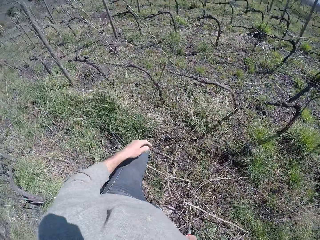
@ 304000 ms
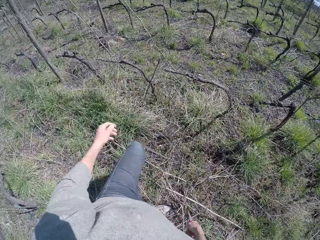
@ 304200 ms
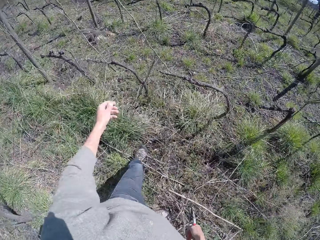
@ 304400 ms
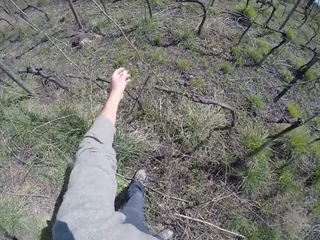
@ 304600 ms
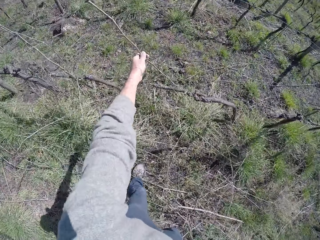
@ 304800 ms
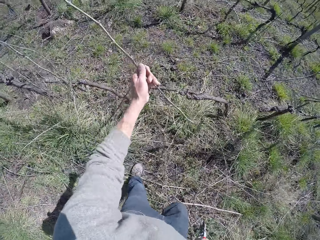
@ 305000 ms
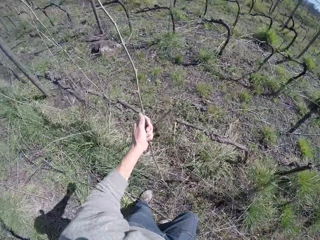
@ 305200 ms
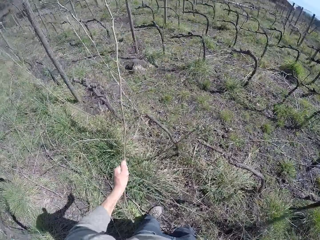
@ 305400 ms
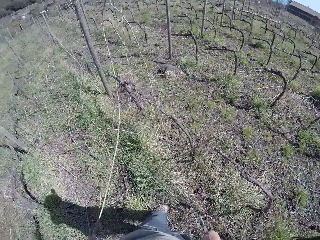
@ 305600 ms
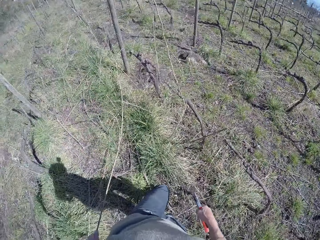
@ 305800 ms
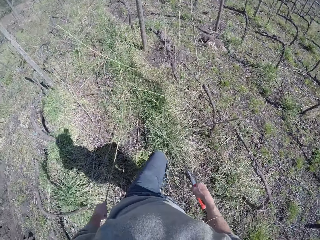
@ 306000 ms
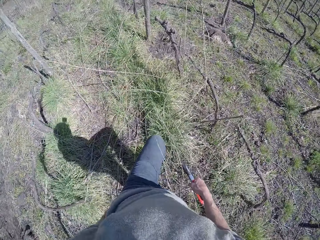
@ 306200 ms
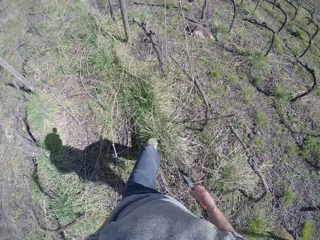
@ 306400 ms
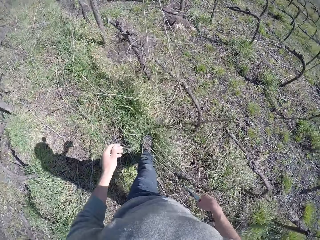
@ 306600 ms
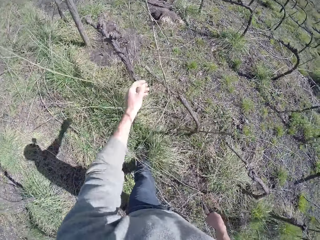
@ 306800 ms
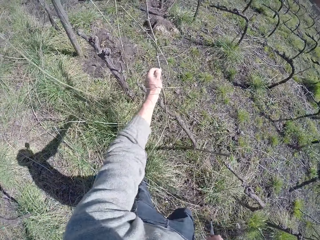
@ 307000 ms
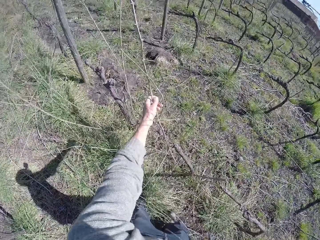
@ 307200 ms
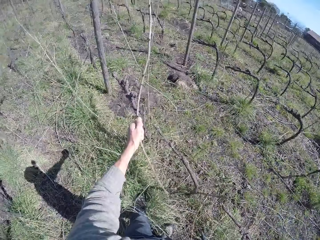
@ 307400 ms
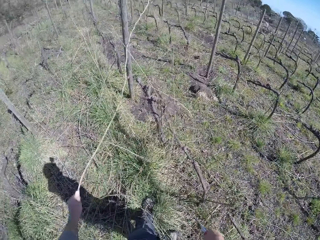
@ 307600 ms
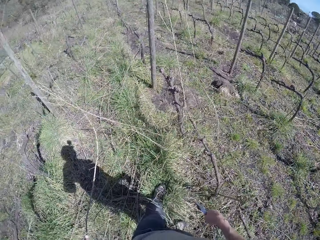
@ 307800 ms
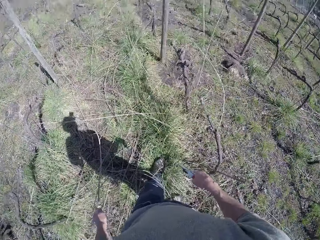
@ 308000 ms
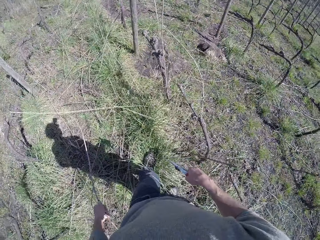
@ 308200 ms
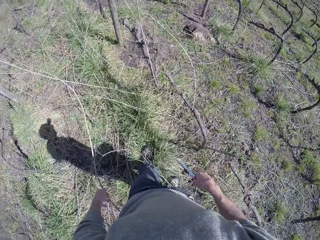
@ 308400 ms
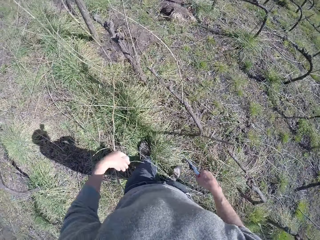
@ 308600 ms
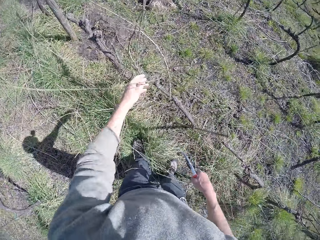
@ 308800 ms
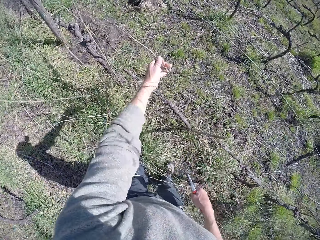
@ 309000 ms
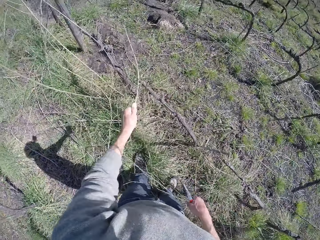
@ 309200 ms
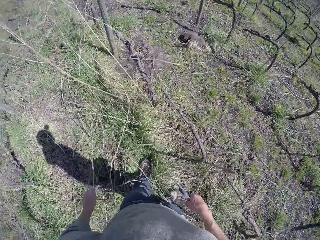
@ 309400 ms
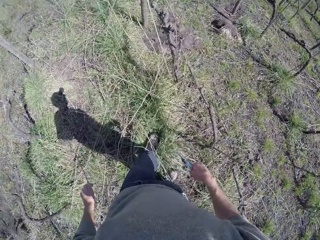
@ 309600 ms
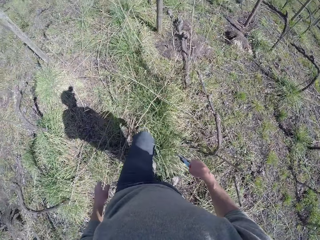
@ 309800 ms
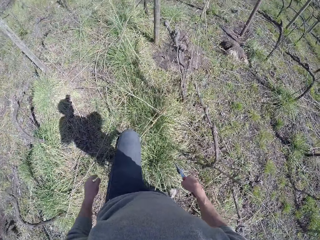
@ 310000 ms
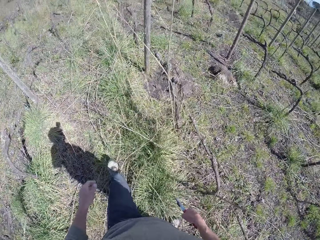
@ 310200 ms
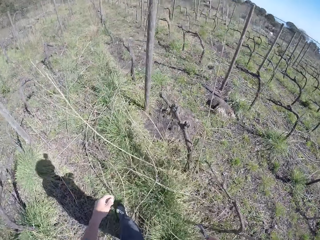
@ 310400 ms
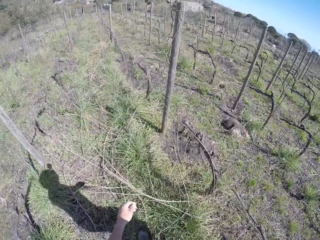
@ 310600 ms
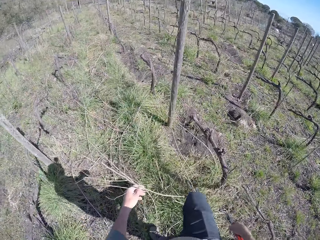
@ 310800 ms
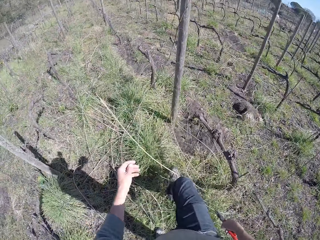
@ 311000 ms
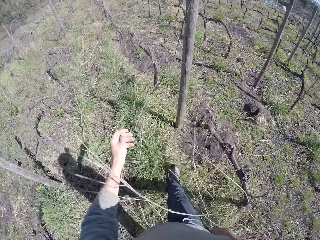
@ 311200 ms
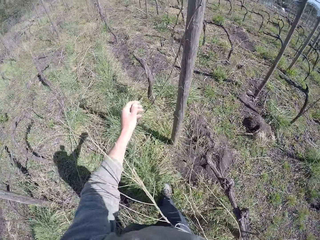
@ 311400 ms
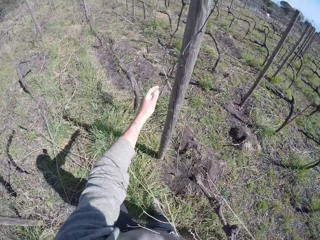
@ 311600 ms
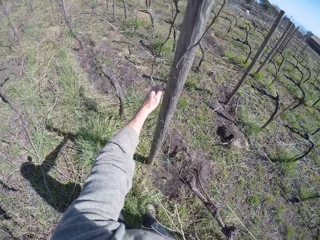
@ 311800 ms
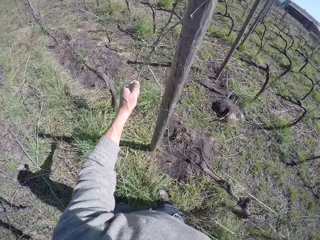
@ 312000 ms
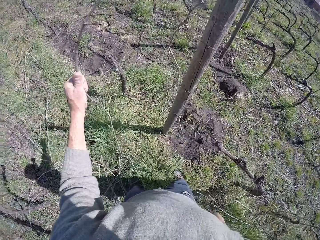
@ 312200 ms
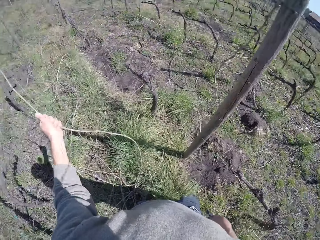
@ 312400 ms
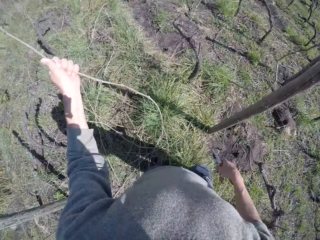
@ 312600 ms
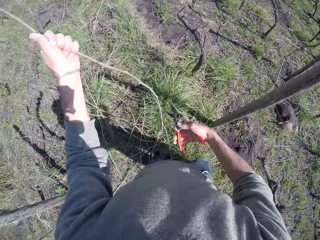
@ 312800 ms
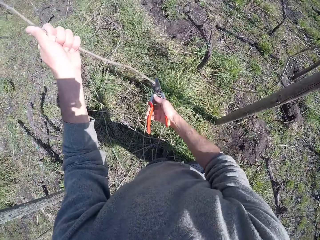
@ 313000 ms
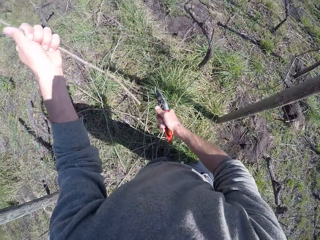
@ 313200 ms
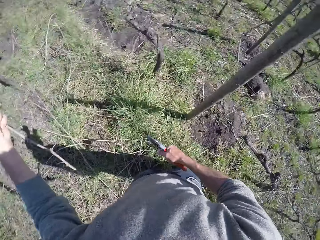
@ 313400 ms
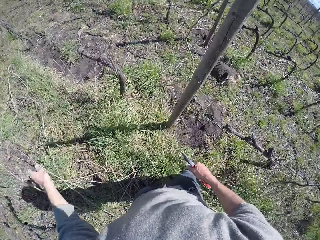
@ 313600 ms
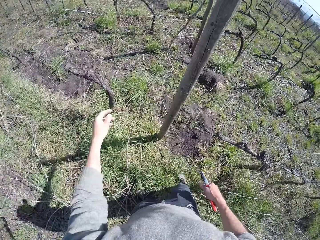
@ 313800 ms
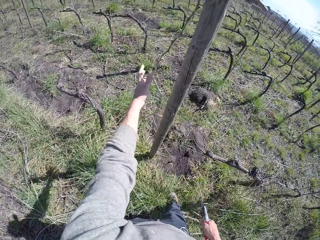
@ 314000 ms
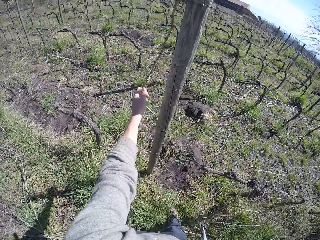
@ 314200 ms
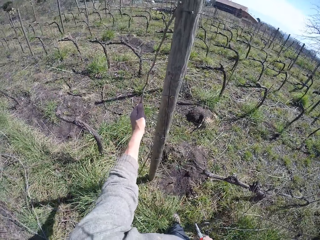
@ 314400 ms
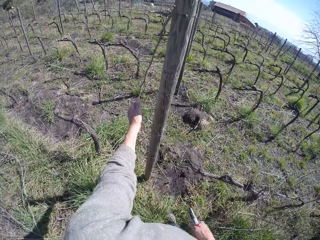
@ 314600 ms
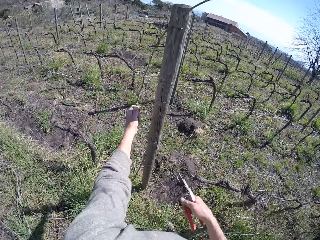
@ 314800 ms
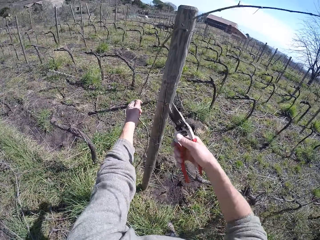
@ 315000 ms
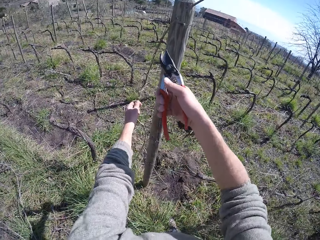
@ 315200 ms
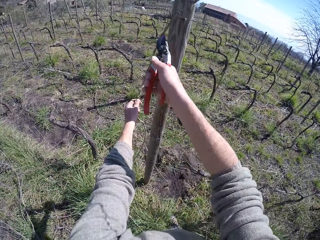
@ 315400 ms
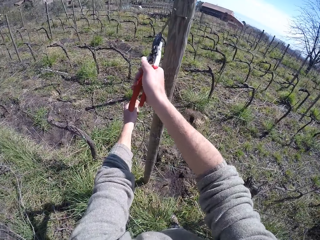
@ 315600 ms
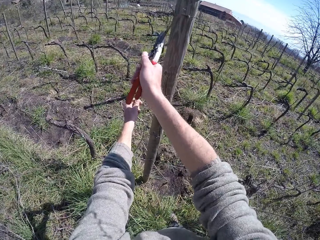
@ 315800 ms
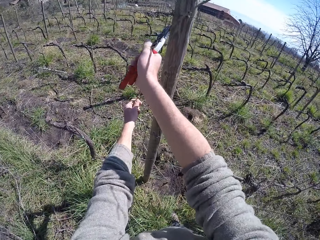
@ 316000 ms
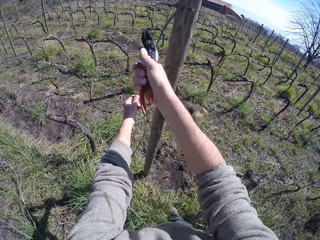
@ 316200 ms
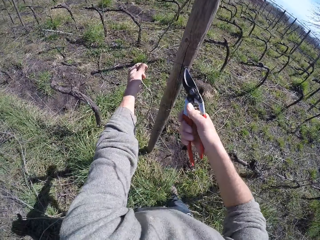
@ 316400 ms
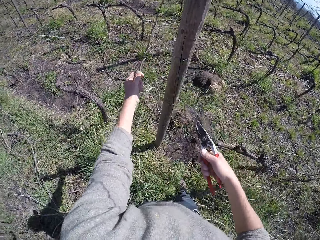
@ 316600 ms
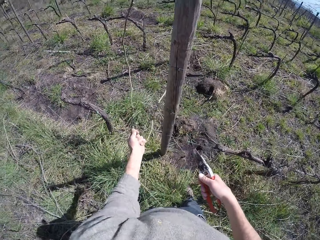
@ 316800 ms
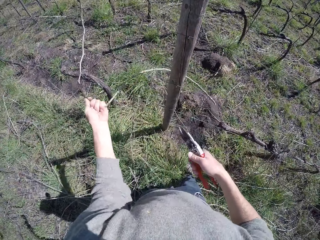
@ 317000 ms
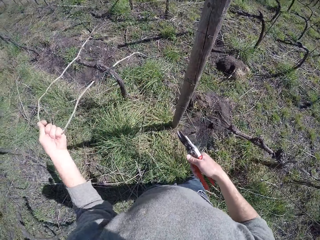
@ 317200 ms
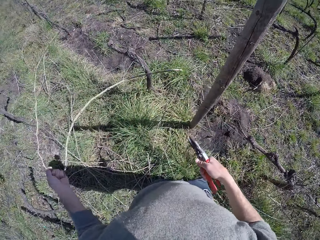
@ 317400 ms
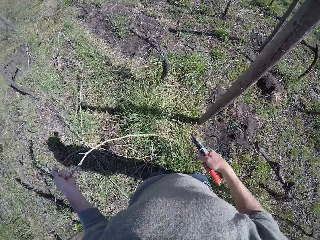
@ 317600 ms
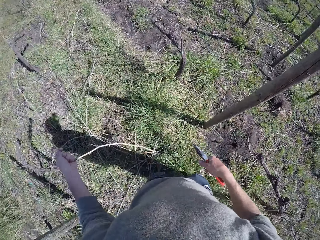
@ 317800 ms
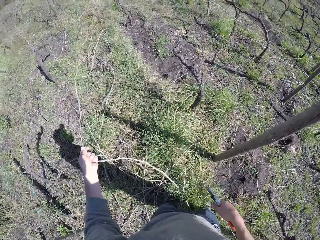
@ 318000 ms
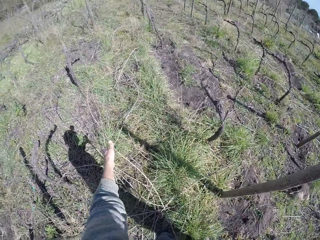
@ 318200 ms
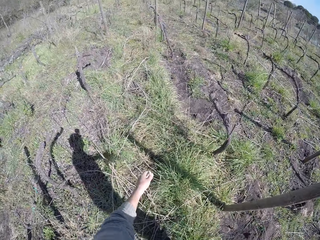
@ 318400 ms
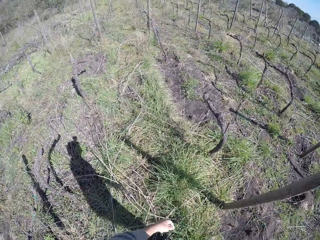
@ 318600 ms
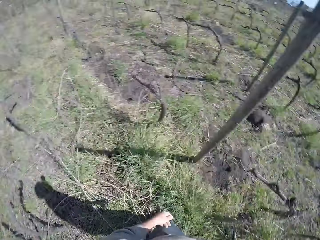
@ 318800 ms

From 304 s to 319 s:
The camera wearer drops the tree branch on the floor with his left hand. He pulls a tree branch with his left hand. He drops the tree branch on the floor with his left hand. He picks the wood. He pulls a tree branch with his left hand. He drops the wood. He walks around. He picks the wood. He cuts the tree branch with the pliers in his right hand. He drops the tree branch on the floor with his left hand. He pulls a tree branch with his left hand. He picks the wood. He cuts the tree branch with the pliers in his right hand. He drops the tree branch on the floor with his left hand.

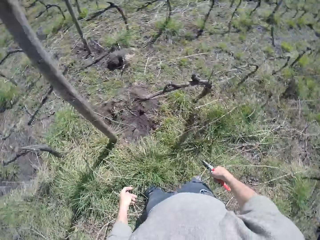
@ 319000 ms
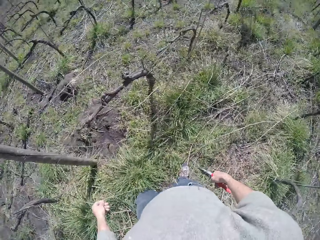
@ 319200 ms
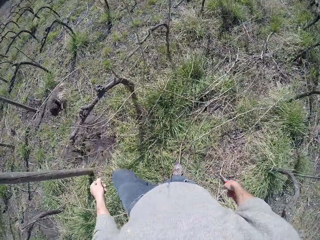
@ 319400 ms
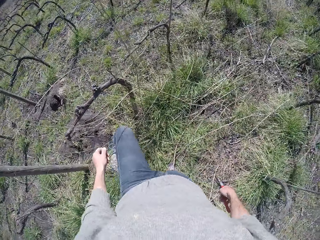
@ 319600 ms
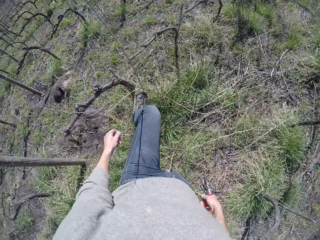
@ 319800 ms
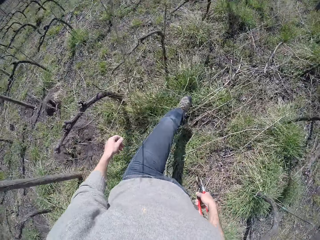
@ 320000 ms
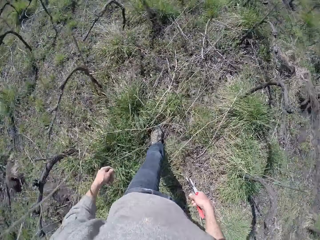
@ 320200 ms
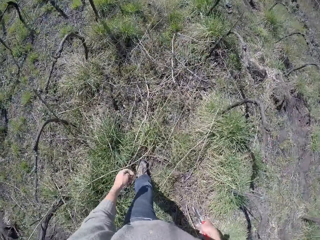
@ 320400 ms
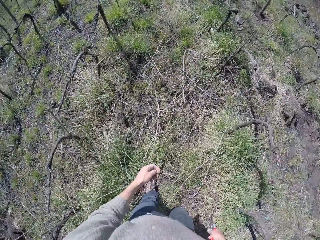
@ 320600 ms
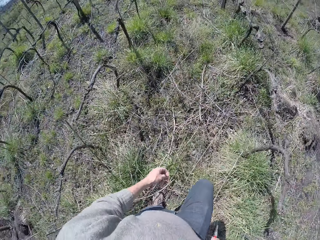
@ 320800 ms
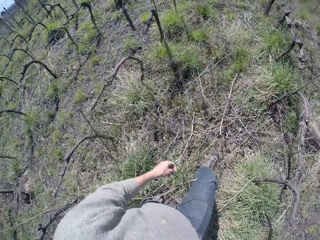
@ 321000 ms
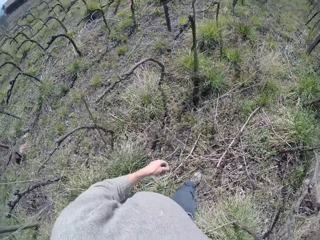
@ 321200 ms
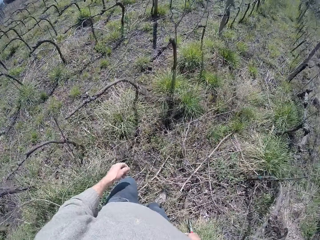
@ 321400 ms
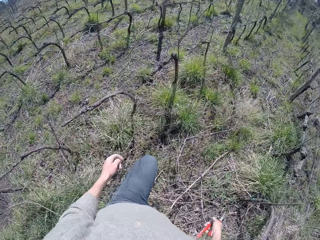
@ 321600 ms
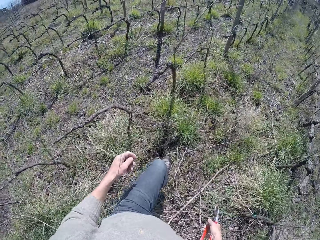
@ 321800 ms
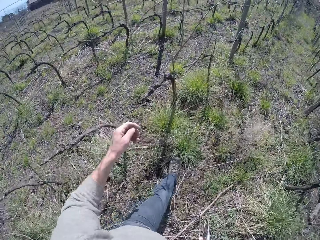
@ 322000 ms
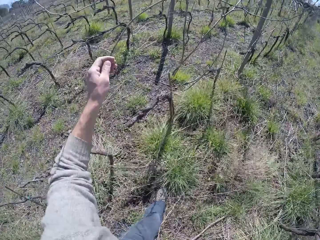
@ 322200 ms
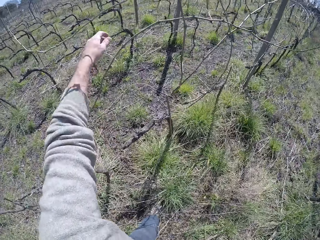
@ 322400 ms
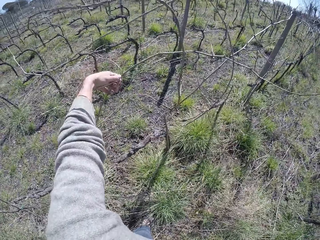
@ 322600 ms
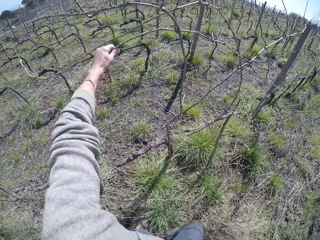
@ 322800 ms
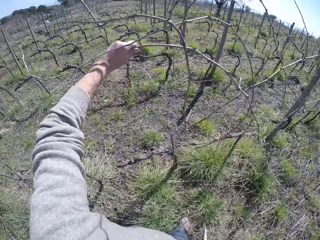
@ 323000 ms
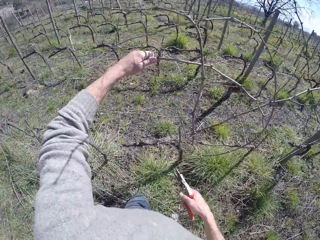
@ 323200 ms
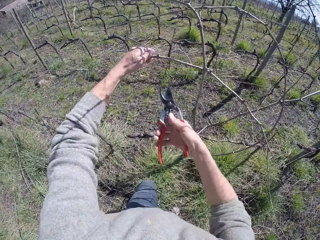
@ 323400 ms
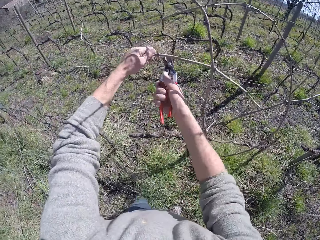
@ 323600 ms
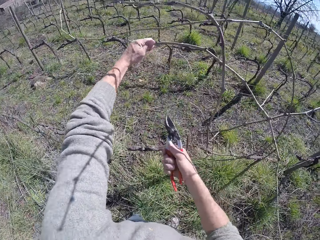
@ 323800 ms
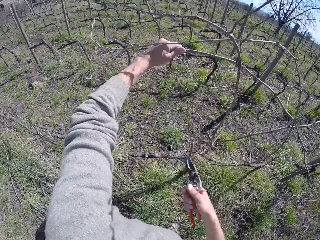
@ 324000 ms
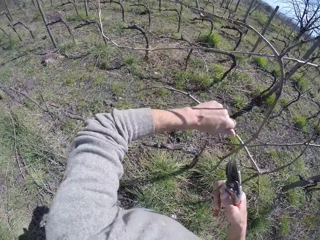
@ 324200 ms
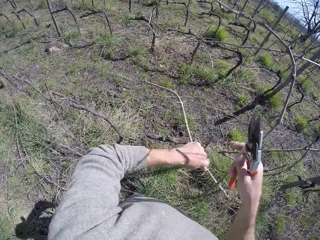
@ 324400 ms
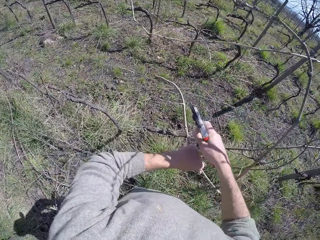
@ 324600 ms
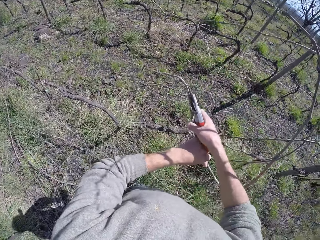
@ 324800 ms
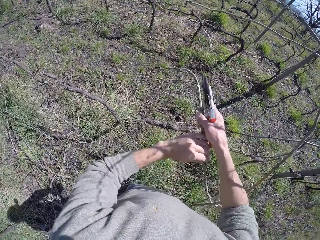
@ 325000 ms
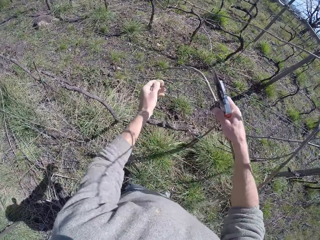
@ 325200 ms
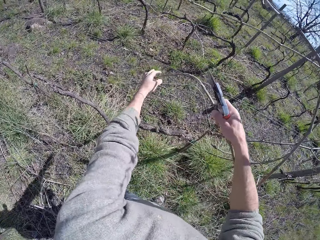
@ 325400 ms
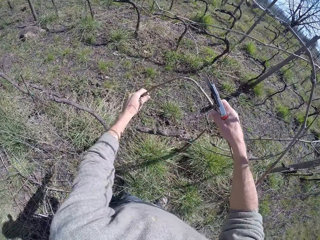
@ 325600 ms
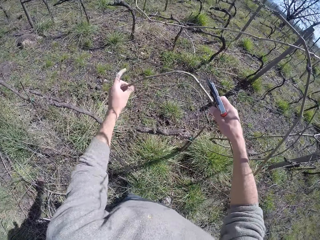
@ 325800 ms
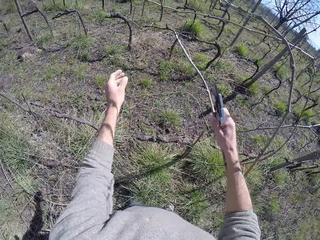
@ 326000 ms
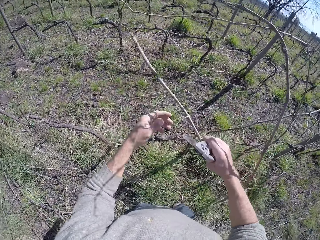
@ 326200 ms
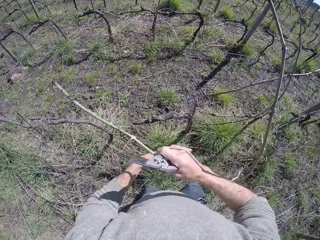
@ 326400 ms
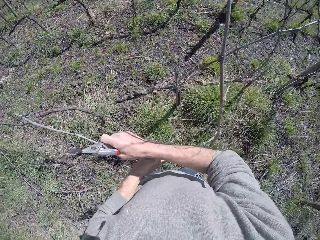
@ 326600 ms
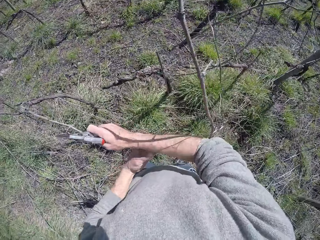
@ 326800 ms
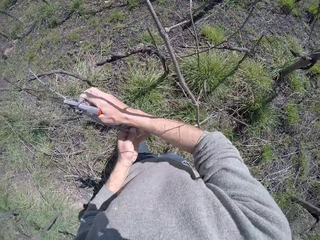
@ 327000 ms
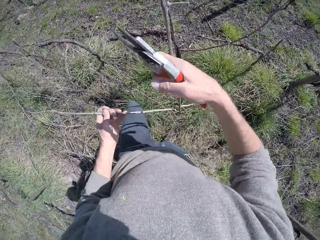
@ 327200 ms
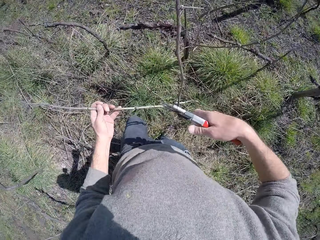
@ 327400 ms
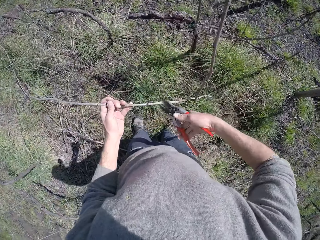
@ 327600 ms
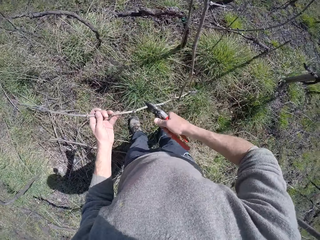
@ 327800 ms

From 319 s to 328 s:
The camera wearer walks around. He pulls a tree branch with his left hand. He cuts the tree branch with the pliers in his right hand. He pulls the wood.
